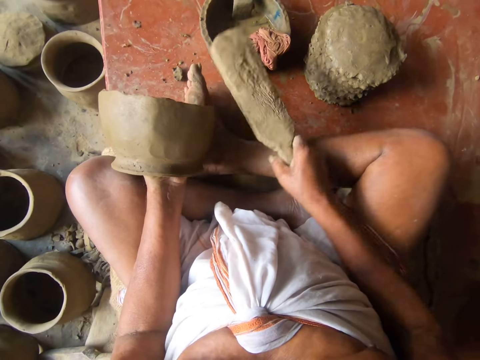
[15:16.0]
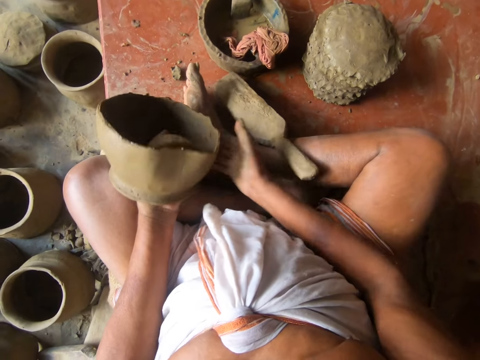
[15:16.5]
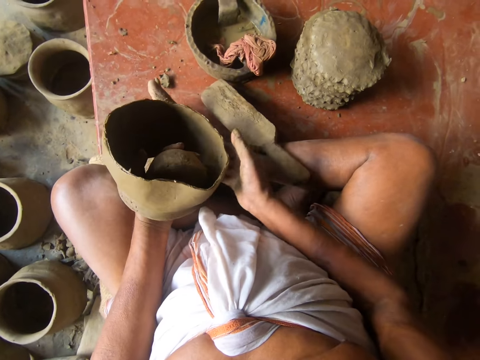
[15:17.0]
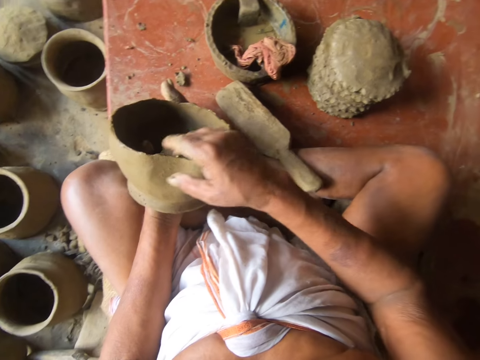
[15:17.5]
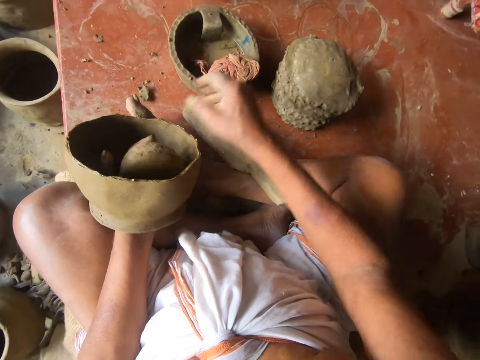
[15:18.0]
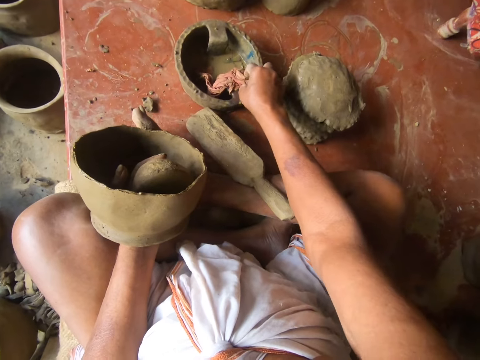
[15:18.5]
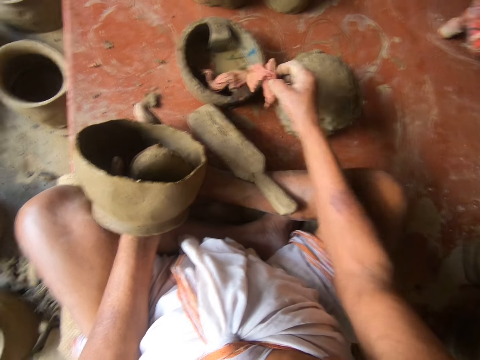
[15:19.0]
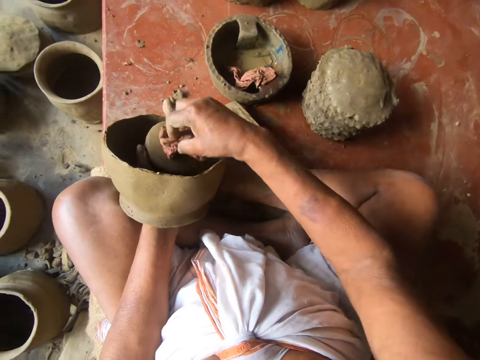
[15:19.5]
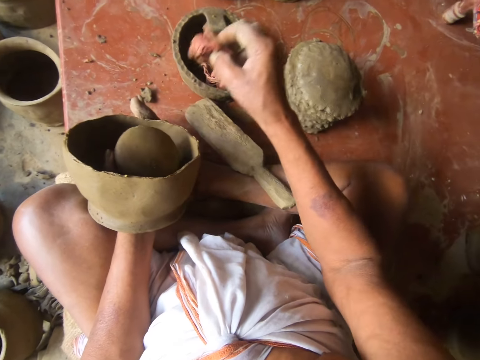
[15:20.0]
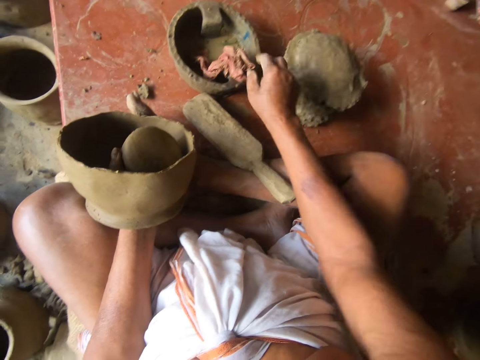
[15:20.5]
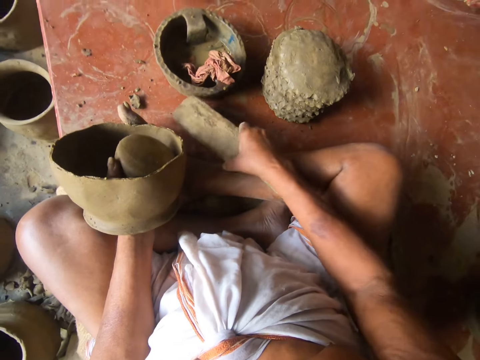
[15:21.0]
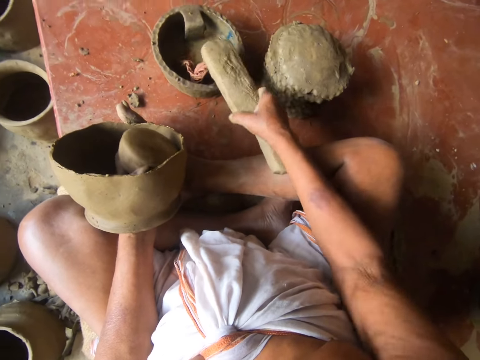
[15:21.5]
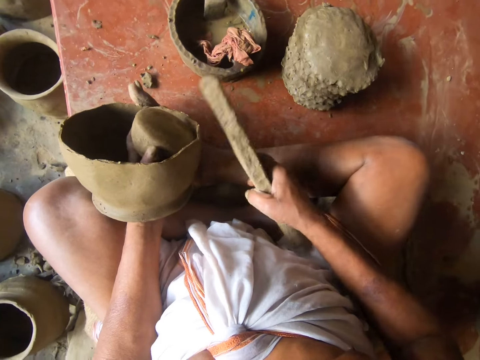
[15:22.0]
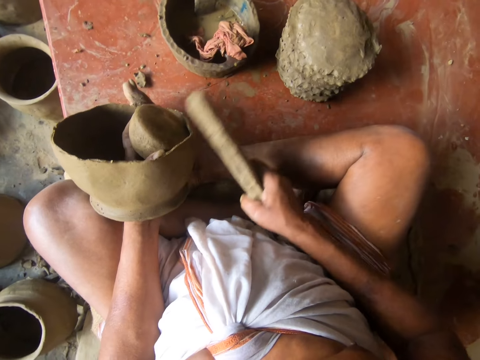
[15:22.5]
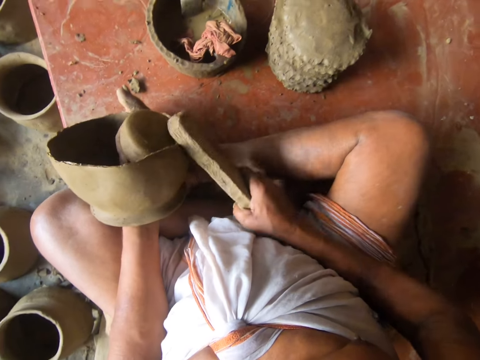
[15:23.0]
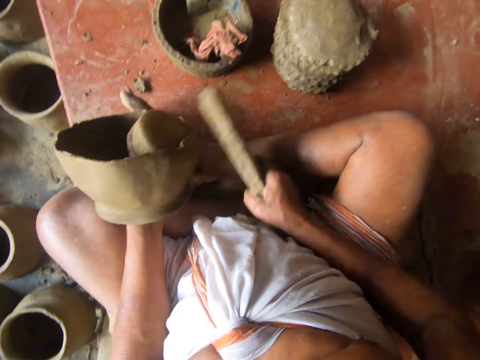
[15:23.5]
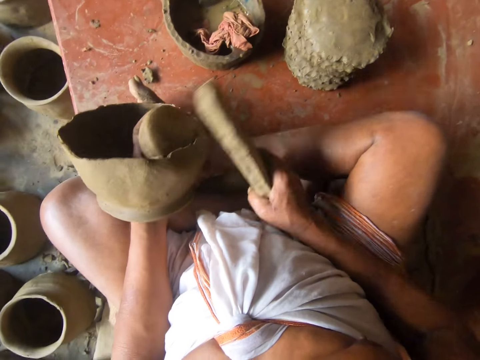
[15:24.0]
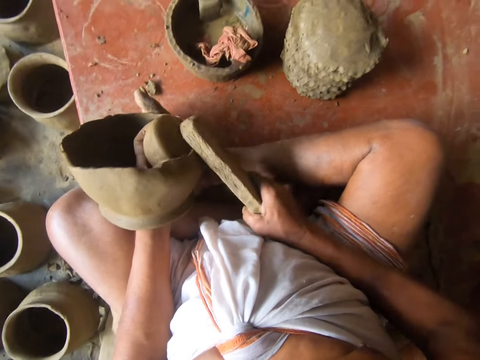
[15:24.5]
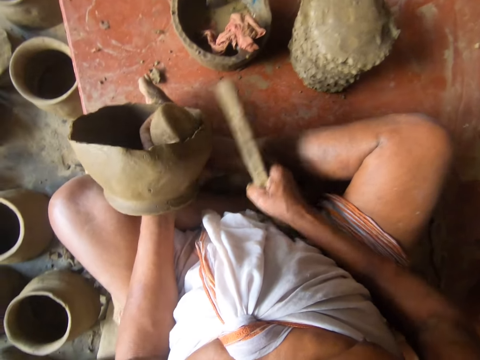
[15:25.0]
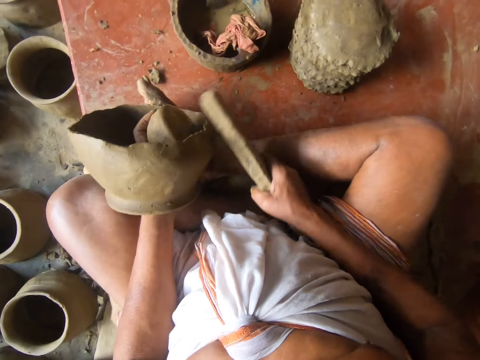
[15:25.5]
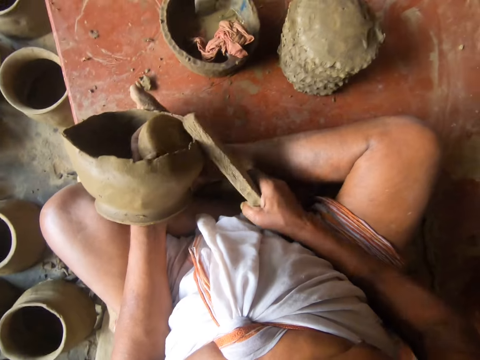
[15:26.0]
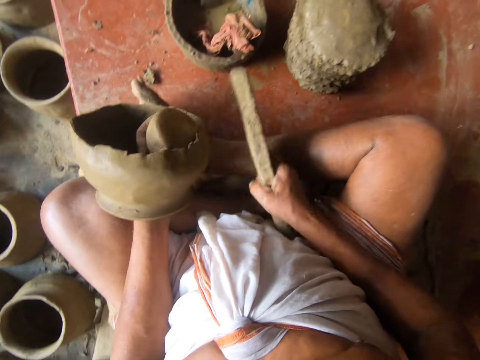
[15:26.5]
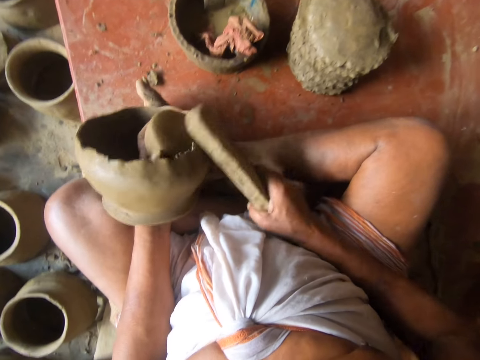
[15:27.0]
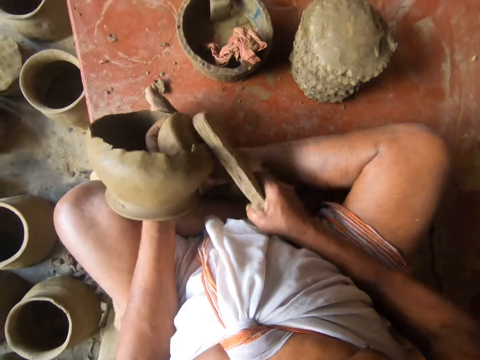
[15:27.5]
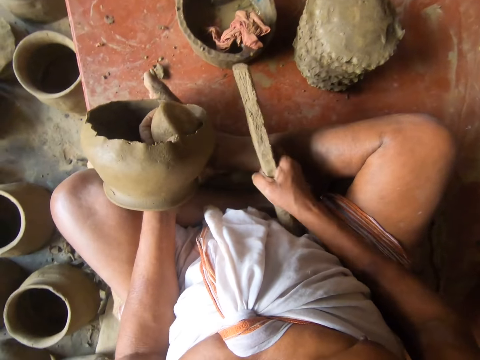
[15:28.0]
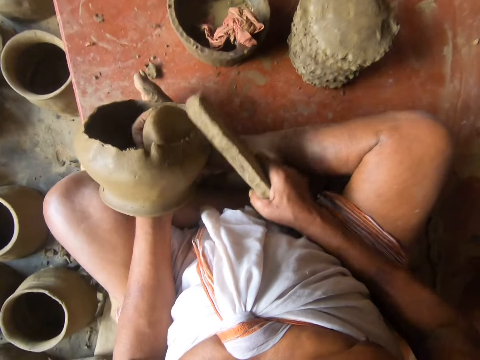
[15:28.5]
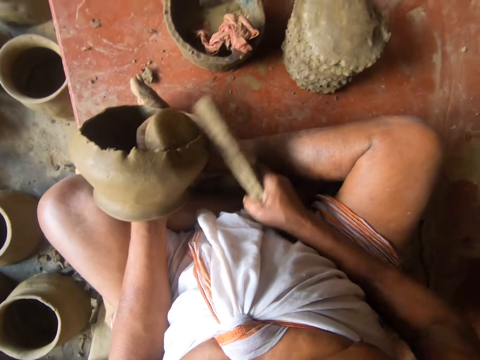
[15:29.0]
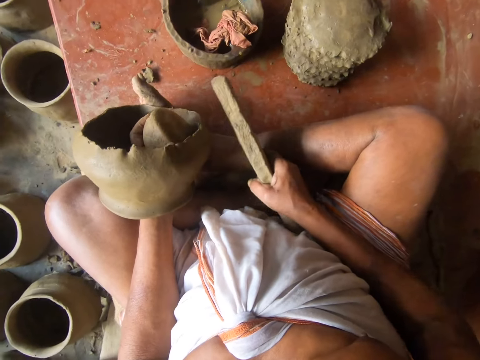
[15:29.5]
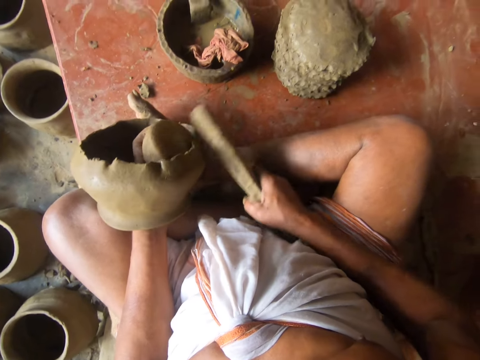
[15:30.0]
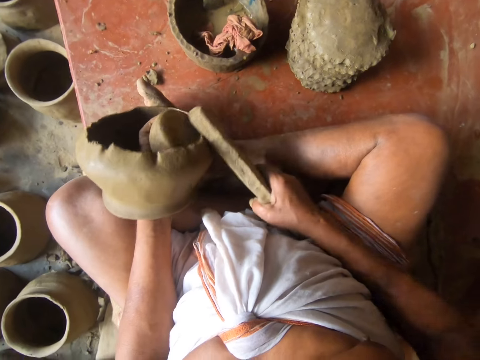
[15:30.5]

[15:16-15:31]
The camera wearer puts the wood modelling tool or wood on the leg. They adjust the clay pot. They touch the clay pot. They pick up a cloth from the bowl on the concrete. They wipe the cloth on a clay mold in hand. They drop the cloth in the bowl. They pick up the wood modelling tool from the concrete. They tap the wood on the cloth in the bowl. They hit the clay pot using the wood modelling tool.

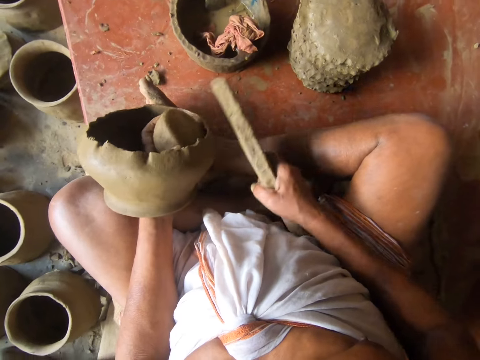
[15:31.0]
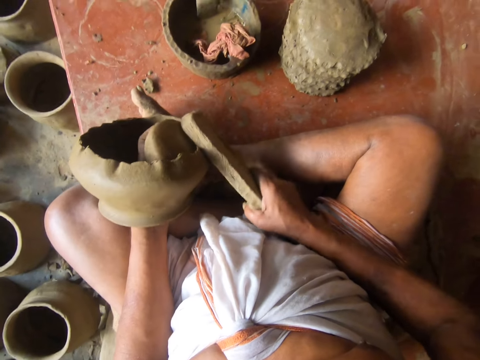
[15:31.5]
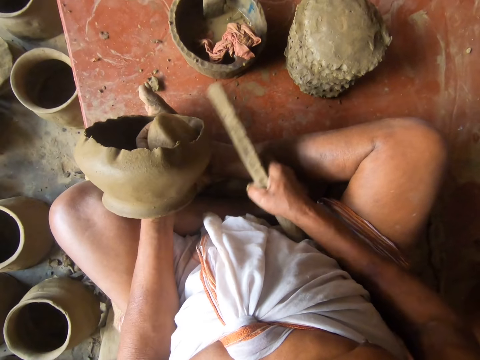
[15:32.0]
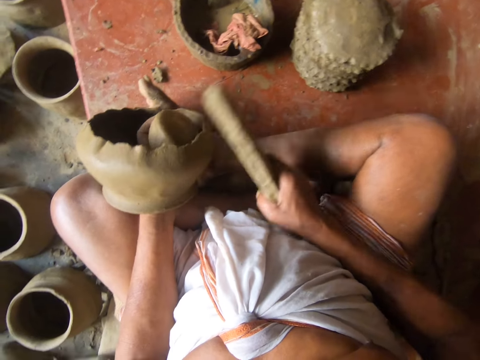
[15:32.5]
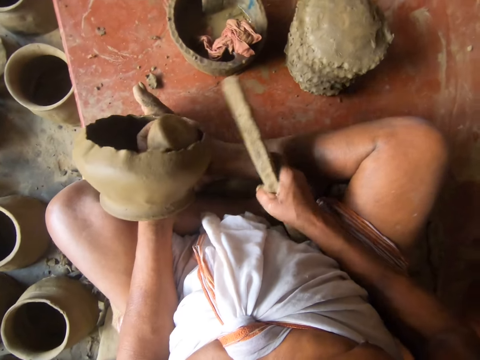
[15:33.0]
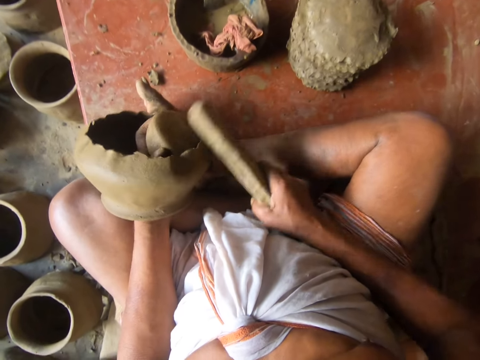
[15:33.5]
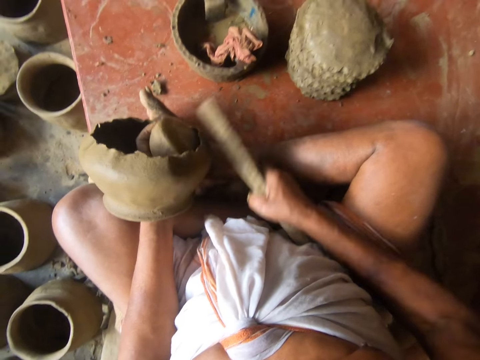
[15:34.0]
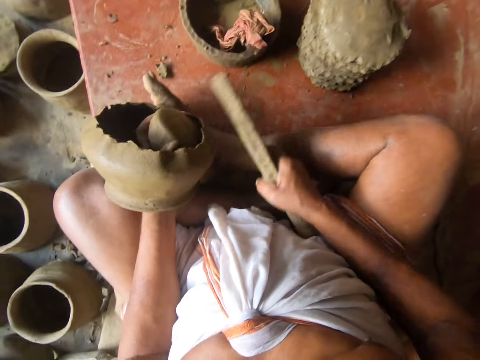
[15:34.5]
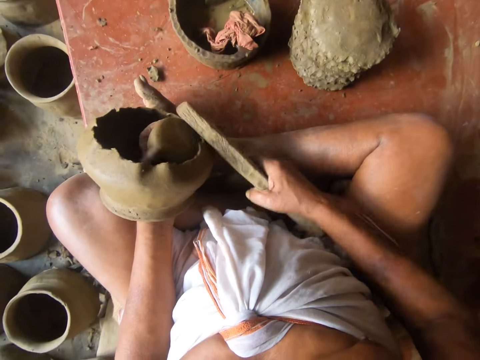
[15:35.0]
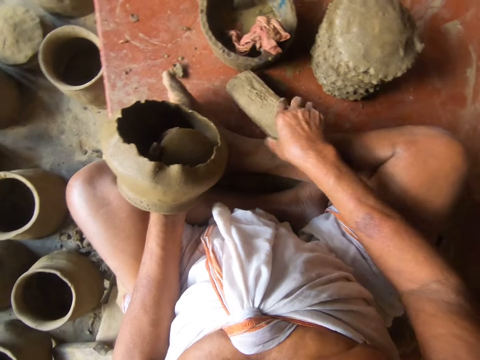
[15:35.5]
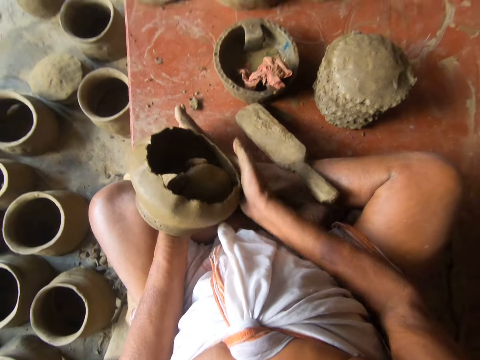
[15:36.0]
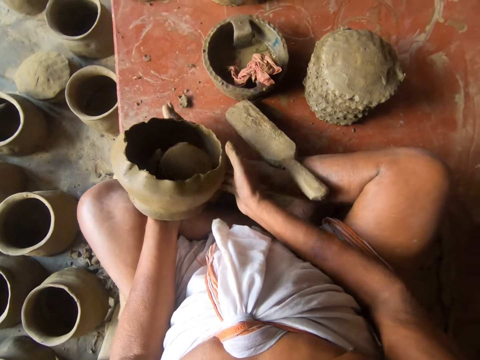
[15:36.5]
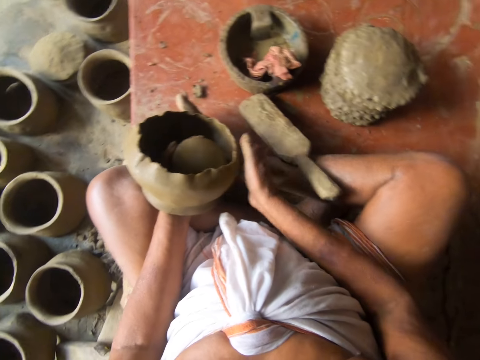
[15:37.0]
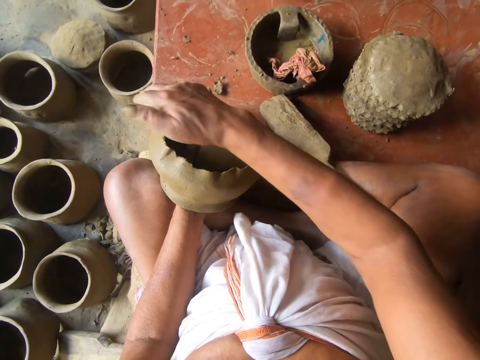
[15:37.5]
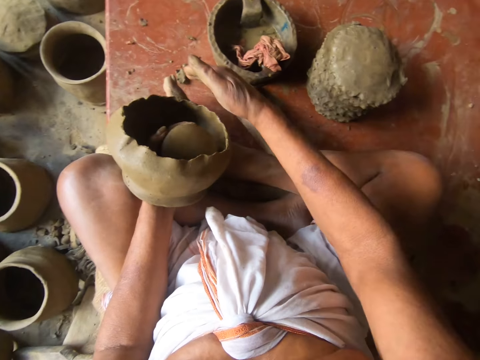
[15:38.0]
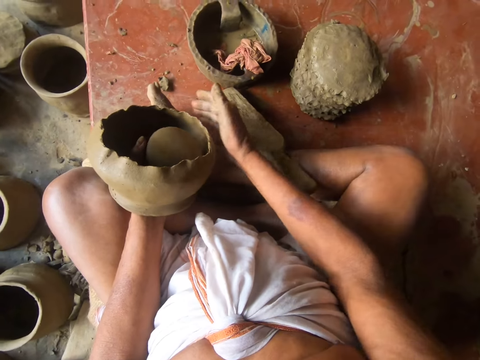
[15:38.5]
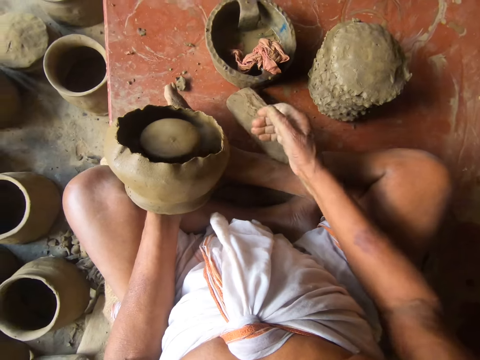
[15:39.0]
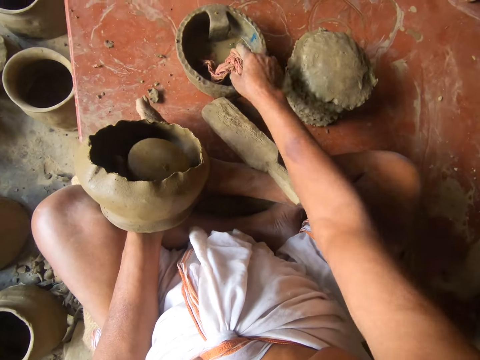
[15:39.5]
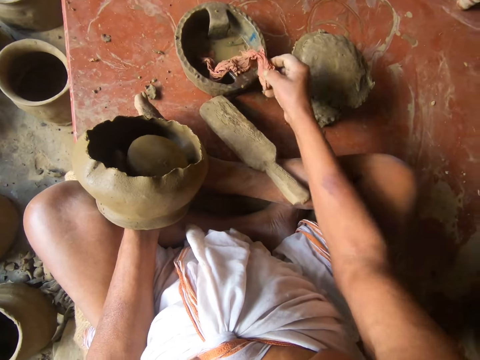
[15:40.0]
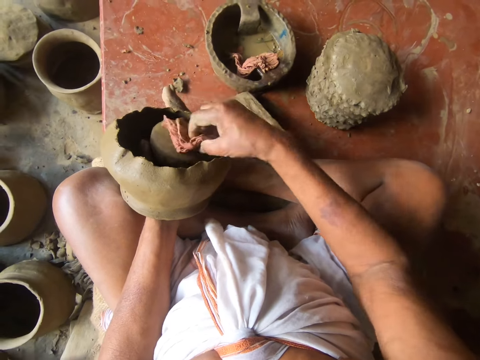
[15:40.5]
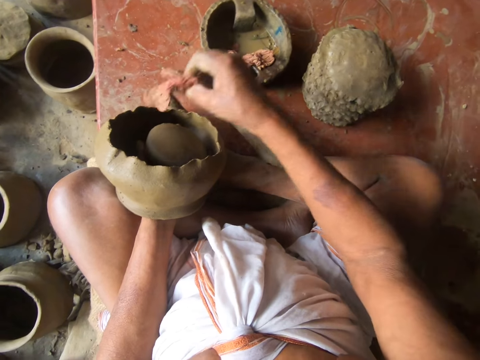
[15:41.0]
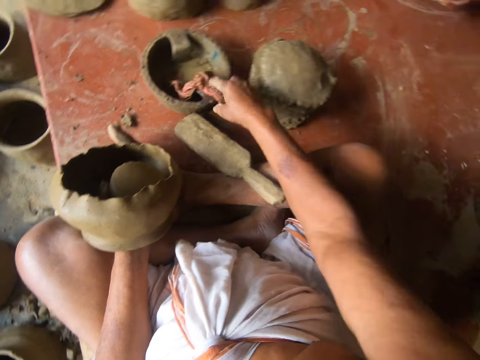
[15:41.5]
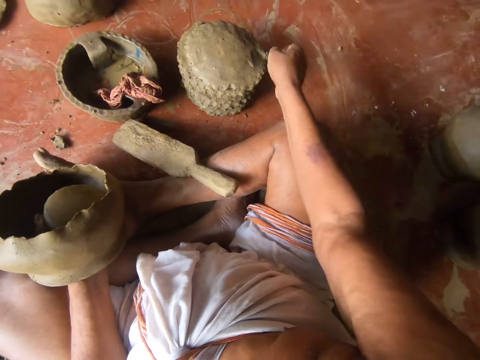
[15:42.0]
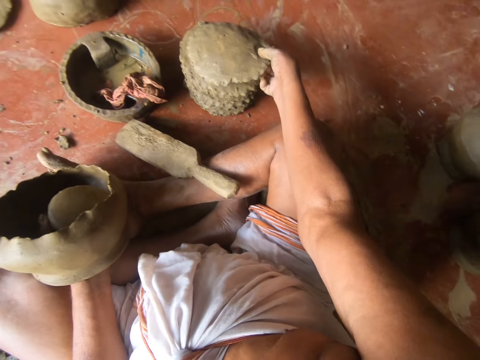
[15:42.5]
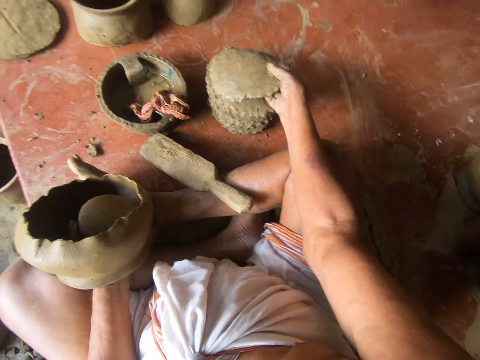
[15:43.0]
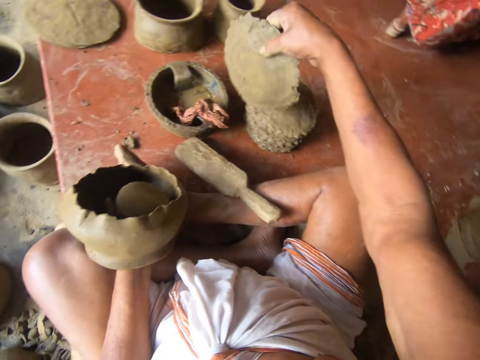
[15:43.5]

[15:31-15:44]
The camera wearer puts the wood modelling tool on the leg. They drop the wood on the concrete. They rotate the clay pot. They mold the clay pot by hand. They pick up the cloth from the bowl. They wipe the cloth on the clay in hand. They drop the cloth in the bowl. They pick up a clay mold from the pile.
